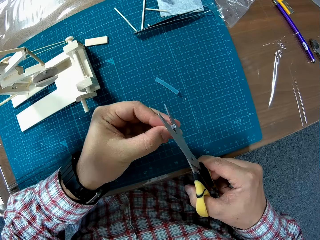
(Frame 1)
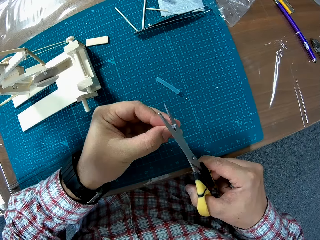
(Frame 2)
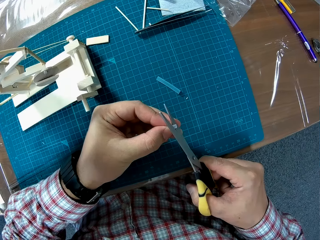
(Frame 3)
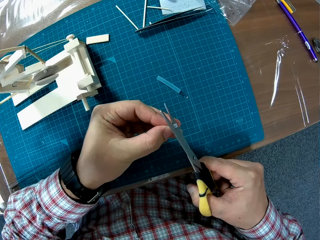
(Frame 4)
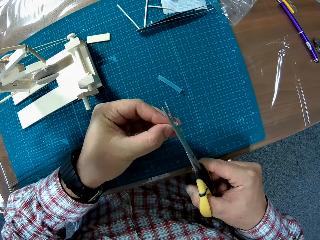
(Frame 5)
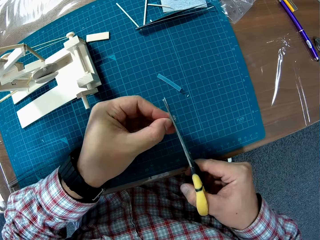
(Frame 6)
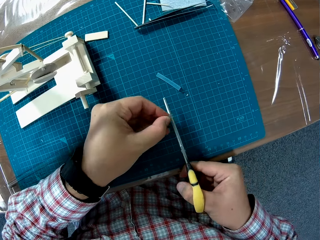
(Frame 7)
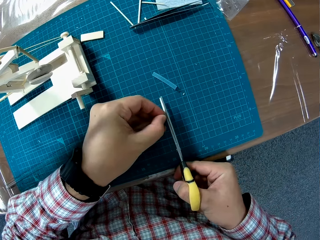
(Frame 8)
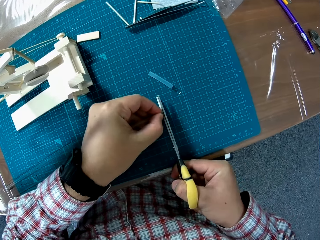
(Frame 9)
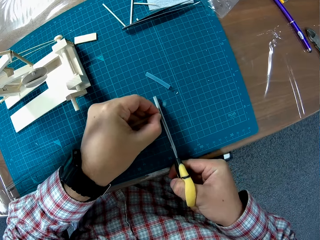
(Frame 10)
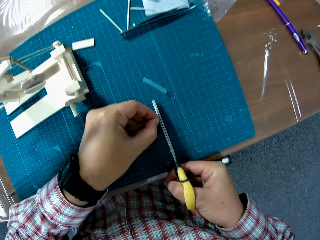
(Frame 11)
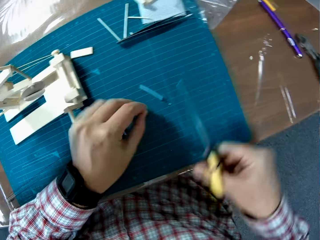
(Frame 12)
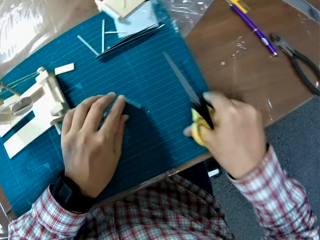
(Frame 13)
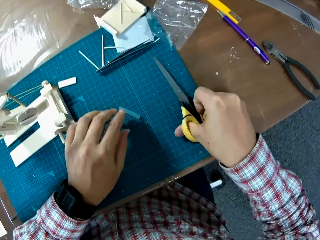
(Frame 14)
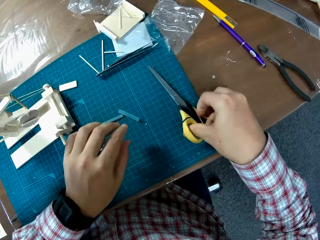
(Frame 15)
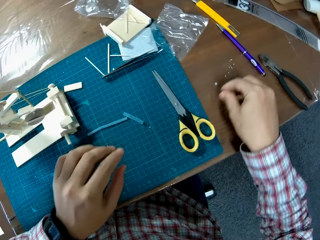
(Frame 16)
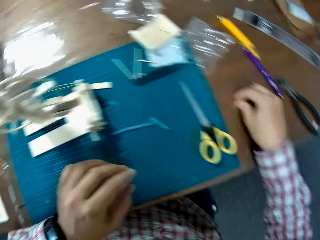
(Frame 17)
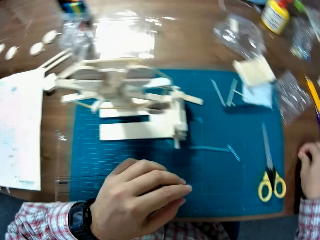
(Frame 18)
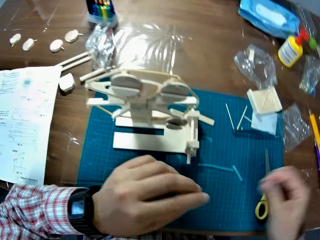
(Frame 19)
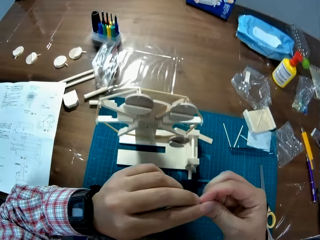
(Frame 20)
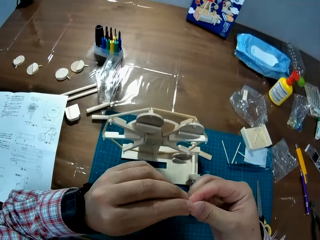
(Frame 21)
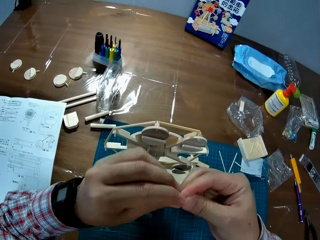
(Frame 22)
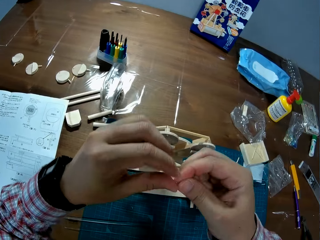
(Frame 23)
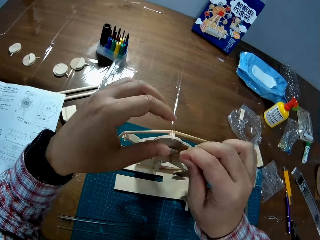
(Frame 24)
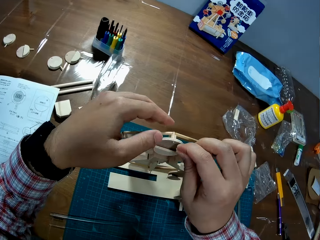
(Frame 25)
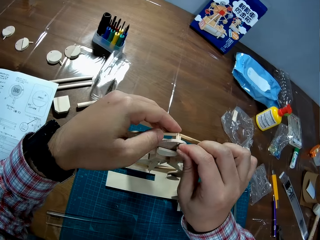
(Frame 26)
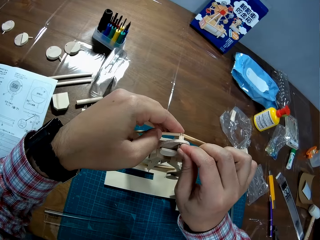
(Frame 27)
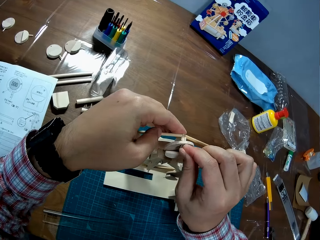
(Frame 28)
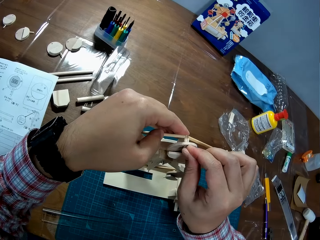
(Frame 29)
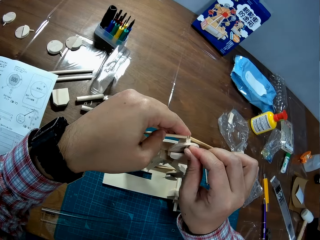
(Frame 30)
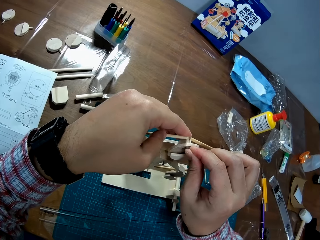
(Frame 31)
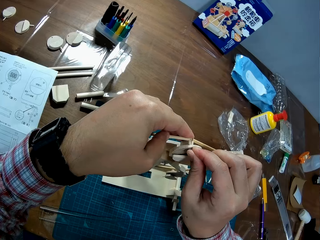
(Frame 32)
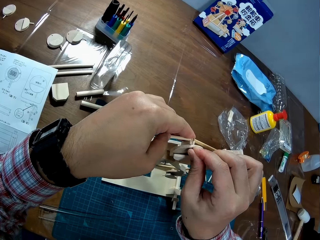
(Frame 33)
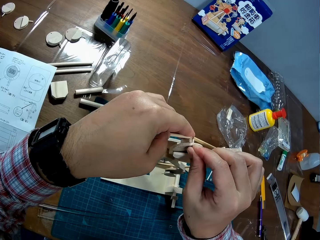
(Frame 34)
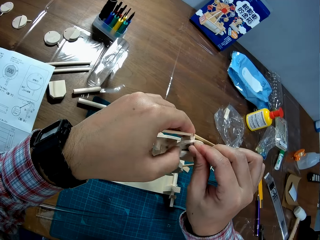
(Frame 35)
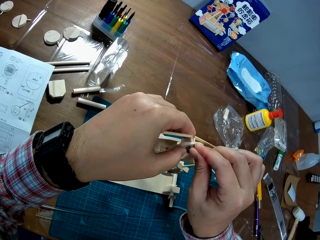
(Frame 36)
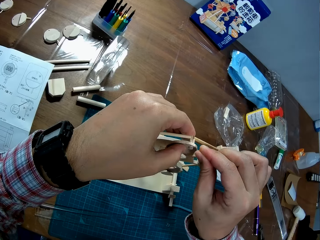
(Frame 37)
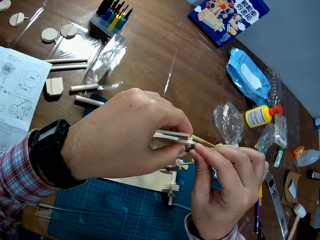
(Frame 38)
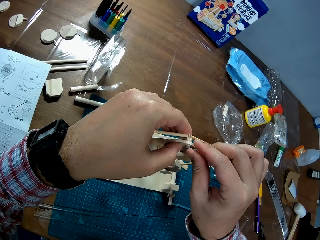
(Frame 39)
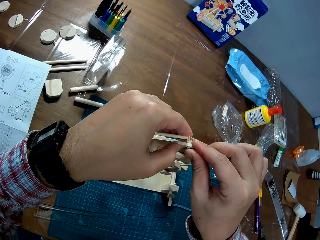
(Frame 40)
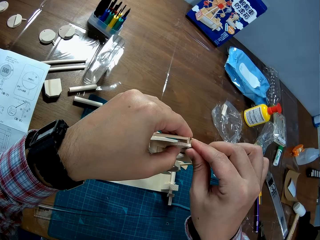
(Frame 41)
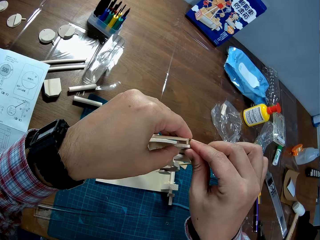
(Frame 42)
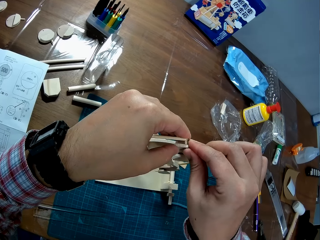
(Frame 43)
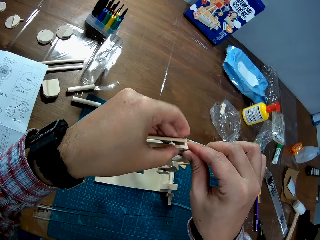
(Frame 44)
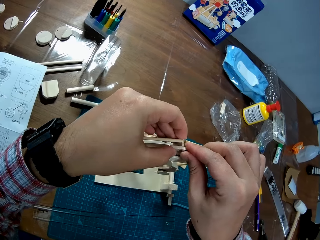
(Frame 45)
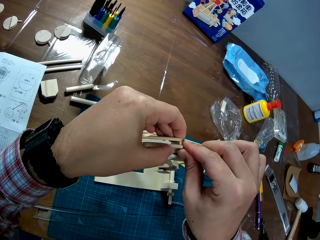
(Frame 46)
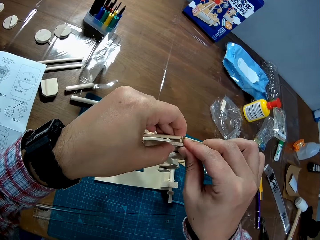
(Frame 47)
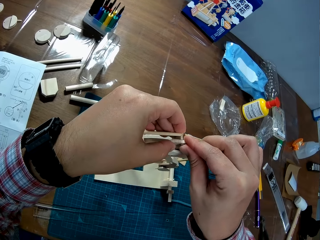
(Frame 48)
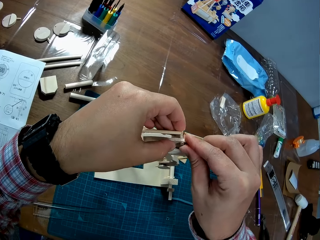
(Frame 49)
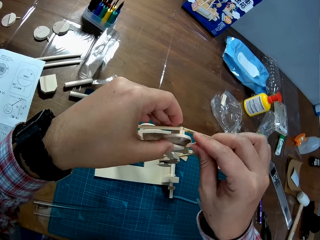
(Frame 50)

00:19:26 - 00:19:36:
The camera wearer cuts the straw with the scissors. They pick up the straw from the table. They drop the scissors. They put the straw on the craft.

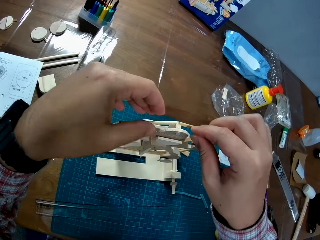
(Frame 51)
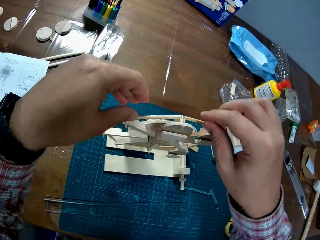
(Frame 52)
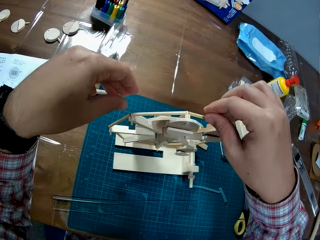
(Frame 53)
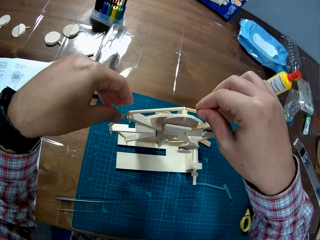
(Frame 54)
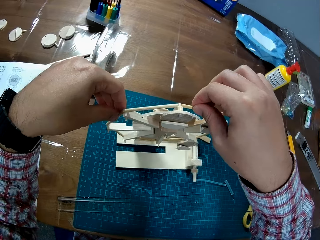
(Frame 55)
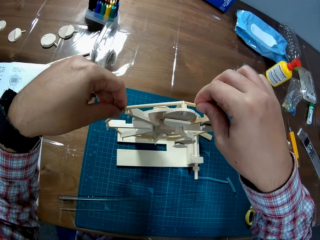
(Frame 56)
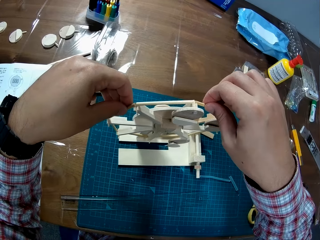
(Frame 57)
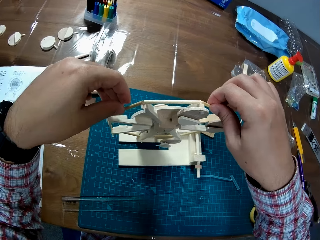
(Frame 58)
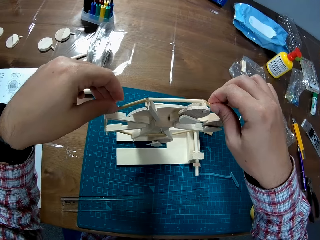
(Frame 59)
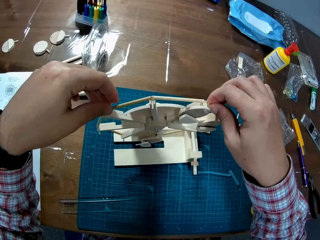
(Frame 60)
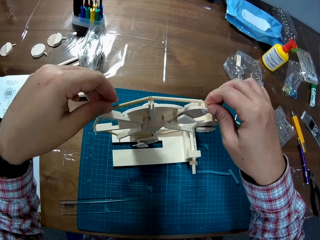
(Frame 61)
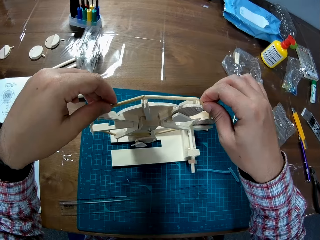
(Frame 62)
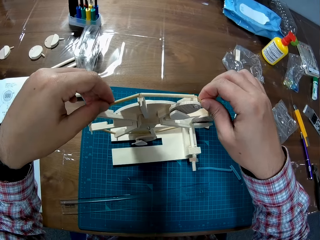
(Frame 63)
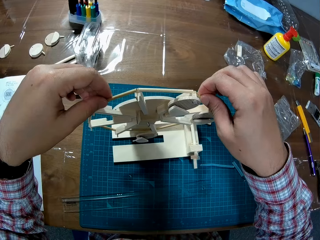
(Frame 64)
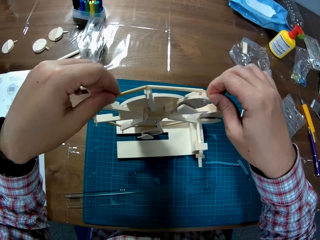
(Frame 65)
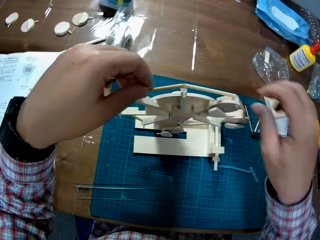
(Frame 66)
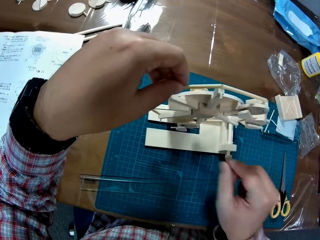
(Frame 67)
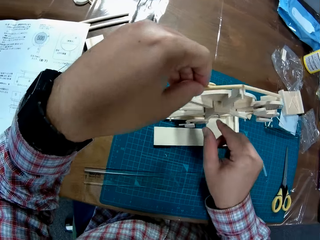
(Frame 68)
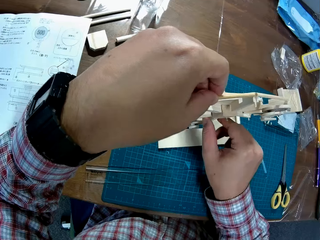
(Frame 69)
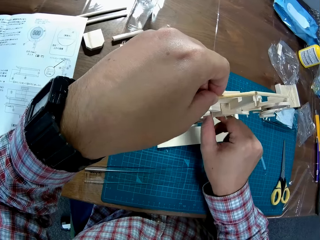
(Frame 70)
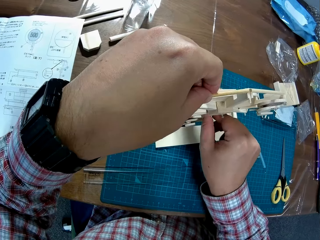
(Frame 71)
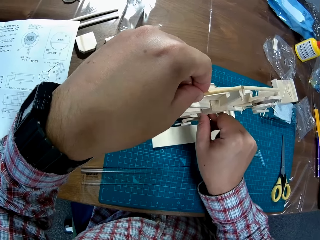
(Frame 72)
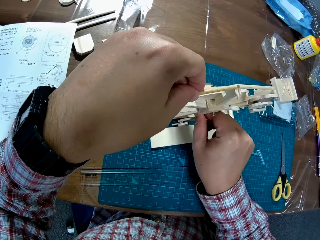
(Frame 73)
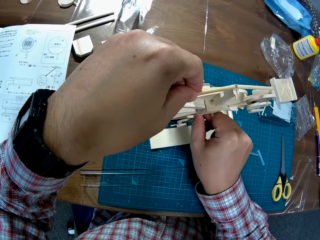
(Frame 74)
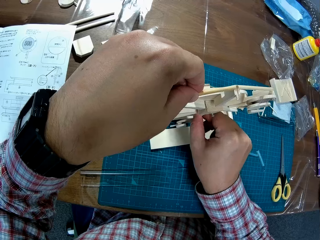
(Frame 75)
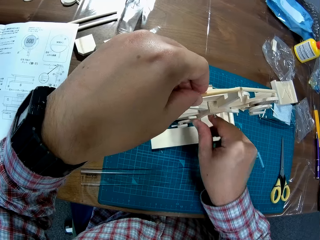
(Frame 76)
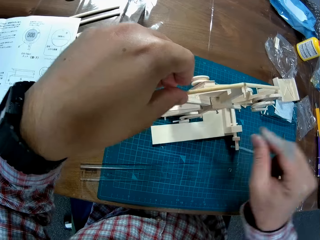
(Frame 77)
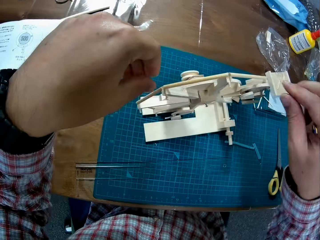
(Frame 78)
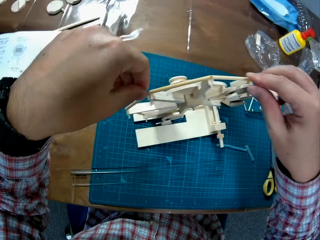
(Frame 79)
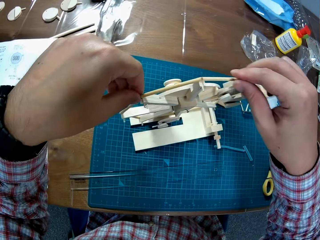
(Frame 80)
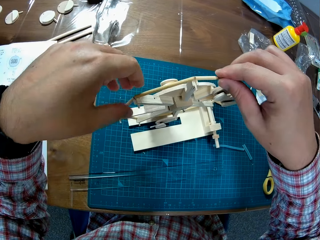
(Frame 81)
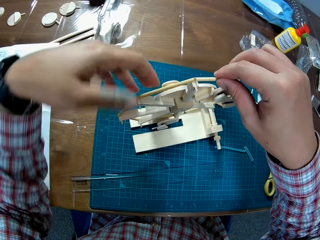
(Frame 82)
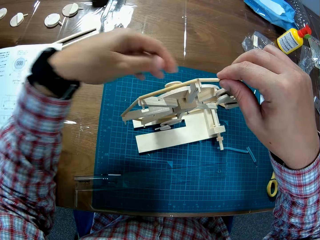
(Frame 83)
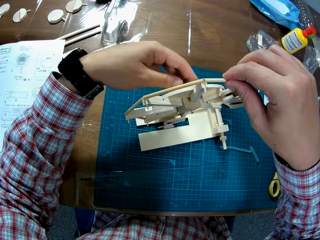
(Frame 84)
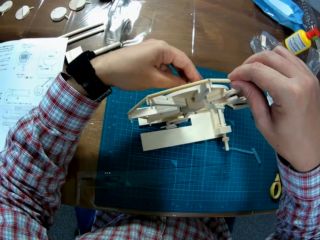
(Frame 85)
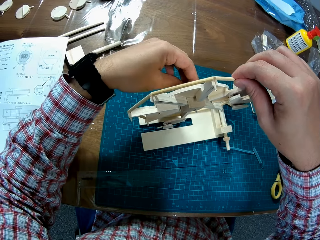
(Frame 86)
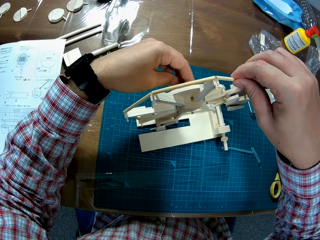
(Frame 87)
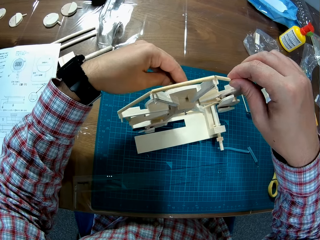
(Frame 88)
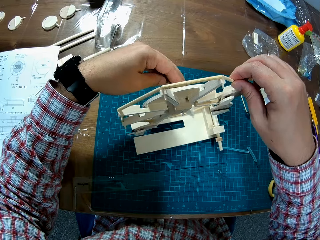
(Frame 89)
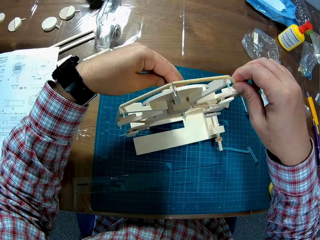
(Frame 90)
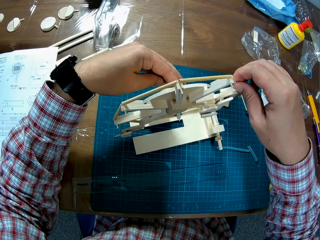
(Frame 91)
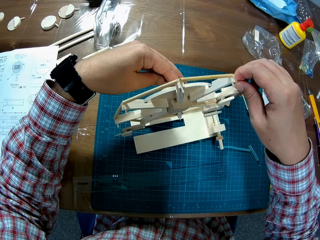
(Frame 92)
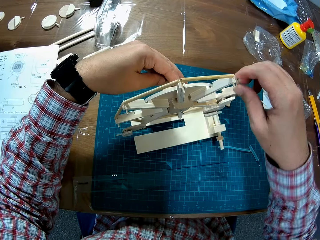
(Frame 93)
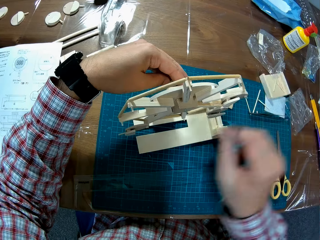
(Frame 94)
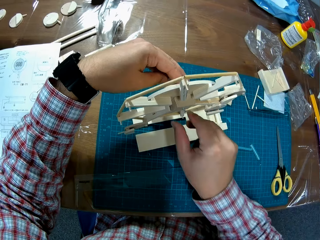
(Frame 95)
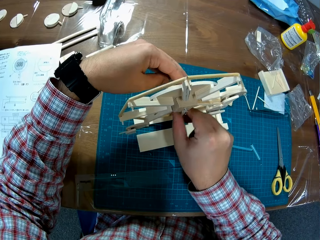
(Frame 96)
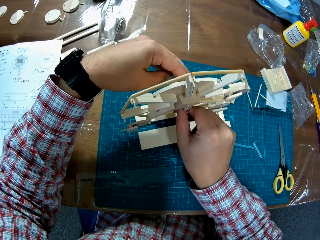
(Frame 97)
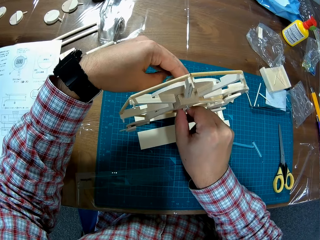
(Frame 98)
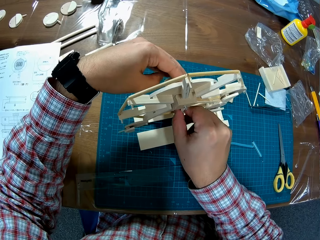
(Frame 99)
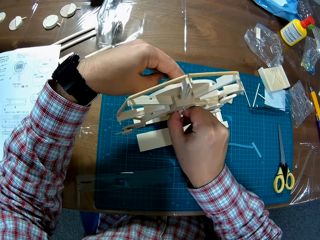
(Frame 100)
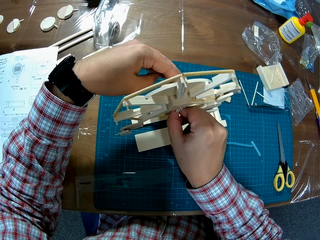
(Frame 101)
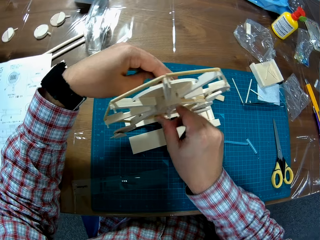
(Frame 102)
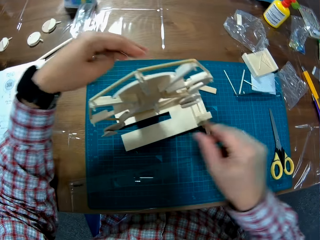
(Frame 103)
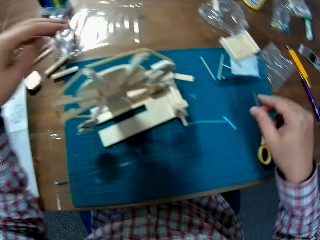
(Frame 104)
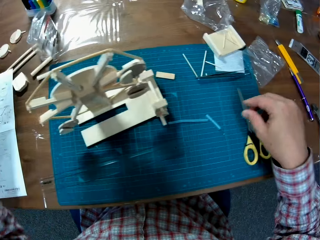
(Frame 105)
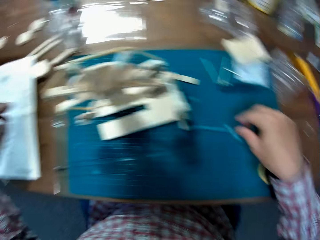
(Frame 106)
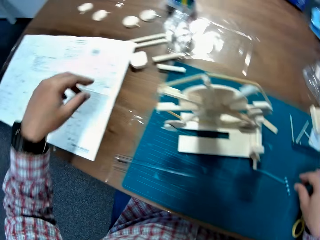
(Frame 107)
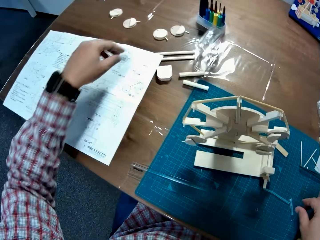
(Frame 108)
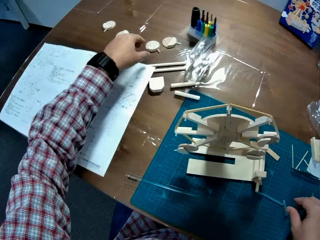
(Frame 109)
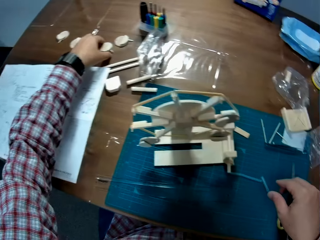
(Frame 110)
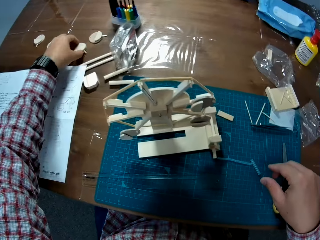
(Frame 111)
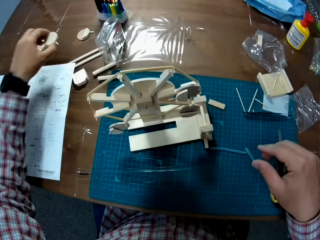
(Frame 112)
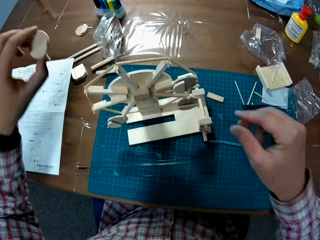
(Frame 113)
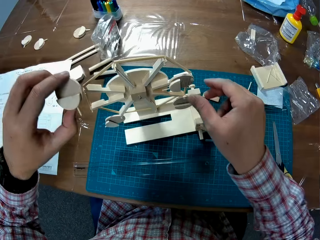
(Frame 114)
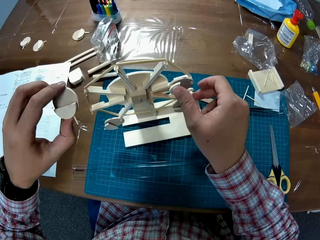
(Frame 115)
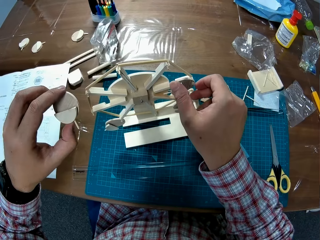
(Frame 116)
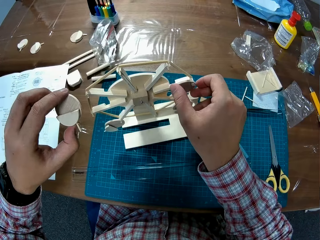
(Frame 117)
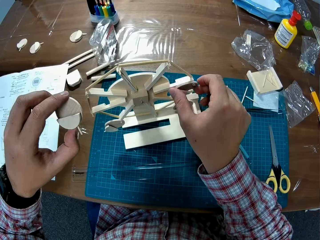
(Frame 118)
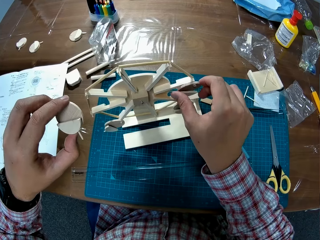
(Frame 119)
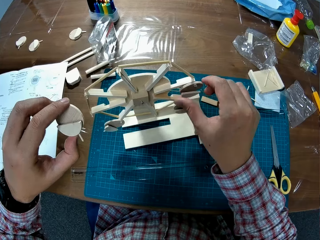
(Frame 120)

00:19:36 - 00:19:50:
The camera wearer rotates the craft or woodcraft. They touch the craft. They fix the woodcraft. They pick up a piece of wood.
